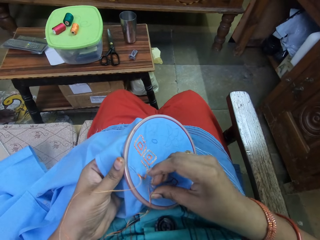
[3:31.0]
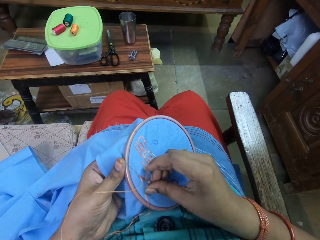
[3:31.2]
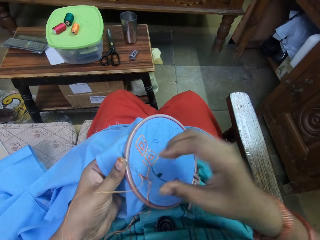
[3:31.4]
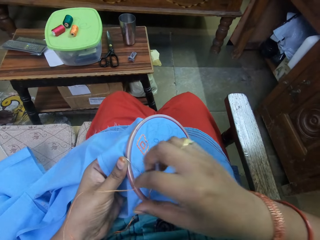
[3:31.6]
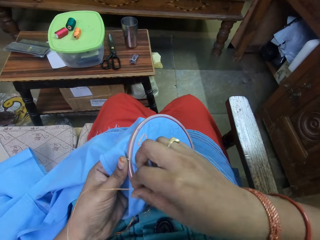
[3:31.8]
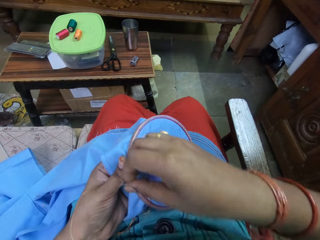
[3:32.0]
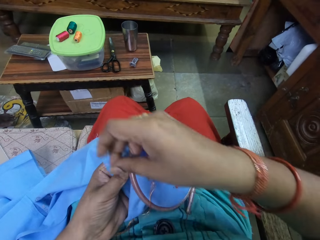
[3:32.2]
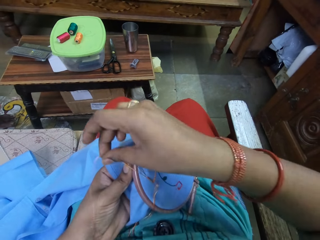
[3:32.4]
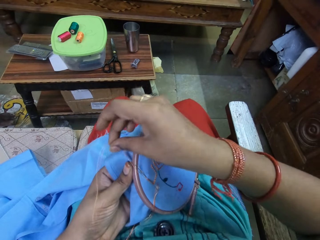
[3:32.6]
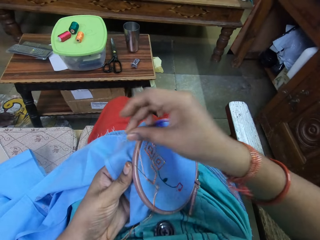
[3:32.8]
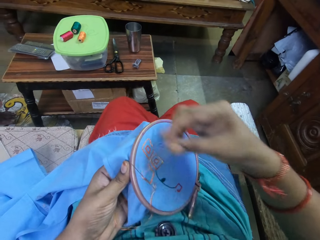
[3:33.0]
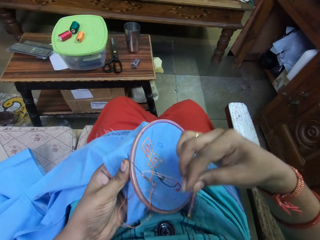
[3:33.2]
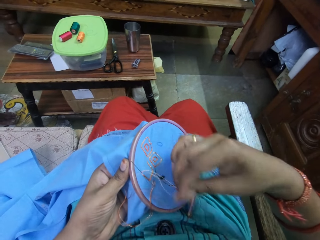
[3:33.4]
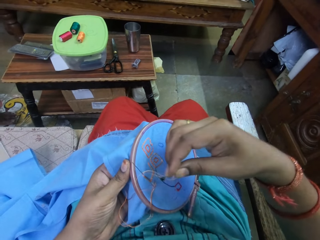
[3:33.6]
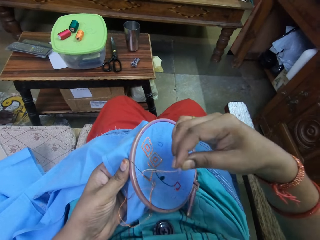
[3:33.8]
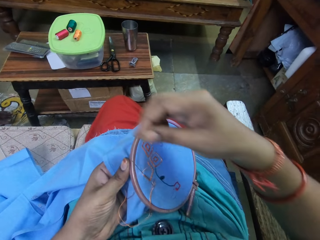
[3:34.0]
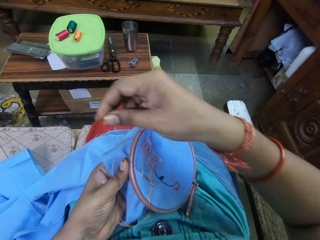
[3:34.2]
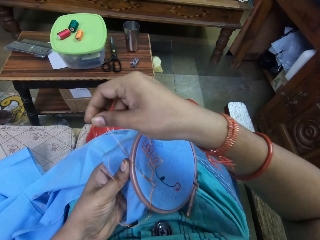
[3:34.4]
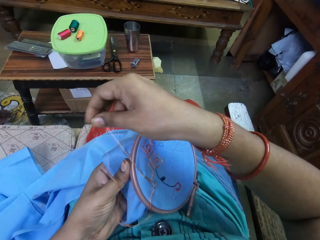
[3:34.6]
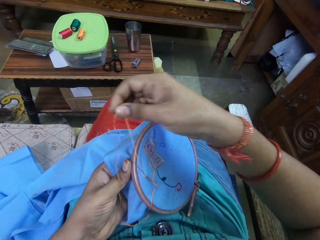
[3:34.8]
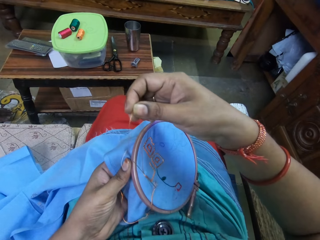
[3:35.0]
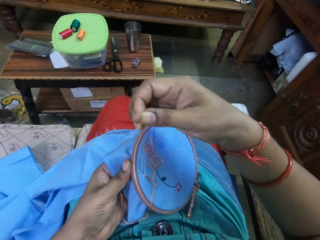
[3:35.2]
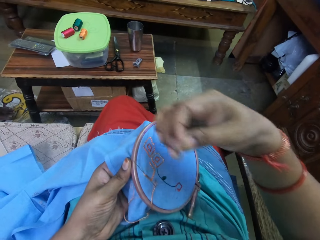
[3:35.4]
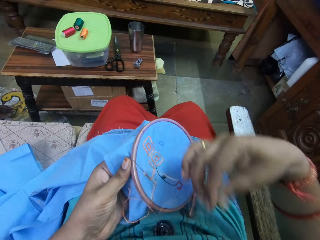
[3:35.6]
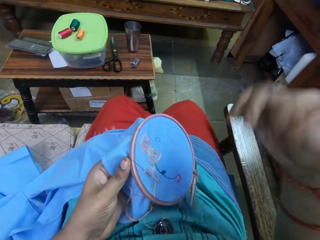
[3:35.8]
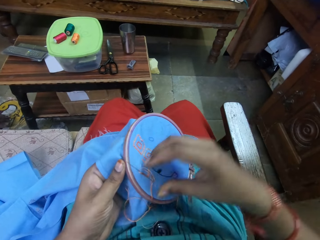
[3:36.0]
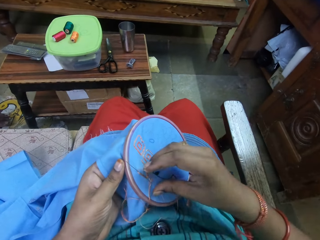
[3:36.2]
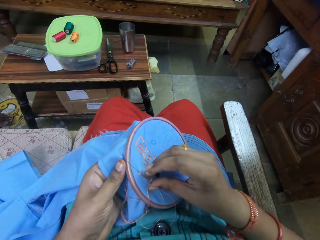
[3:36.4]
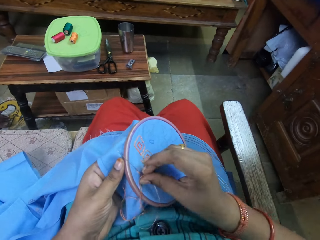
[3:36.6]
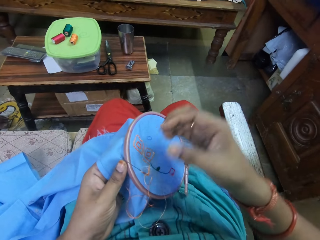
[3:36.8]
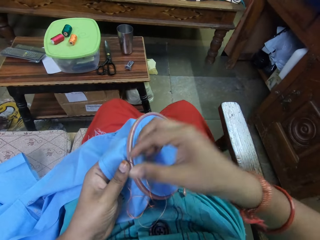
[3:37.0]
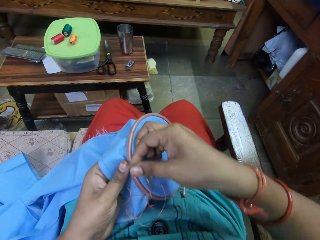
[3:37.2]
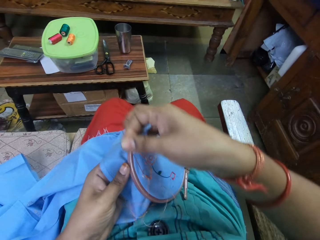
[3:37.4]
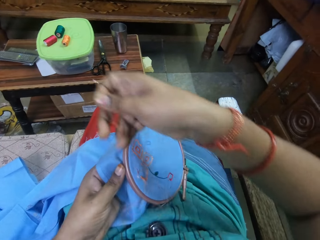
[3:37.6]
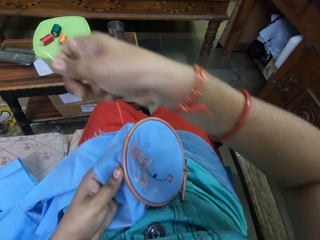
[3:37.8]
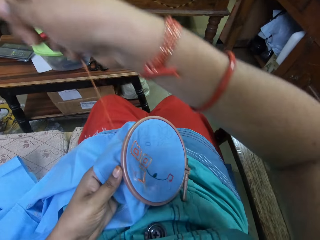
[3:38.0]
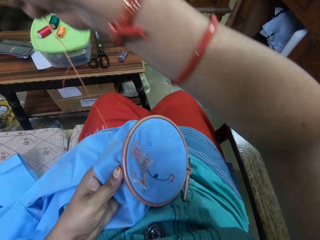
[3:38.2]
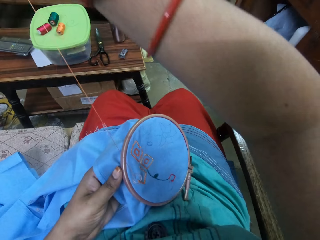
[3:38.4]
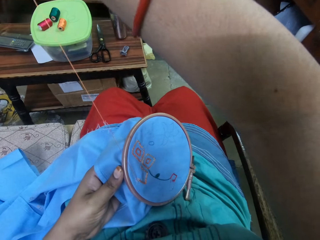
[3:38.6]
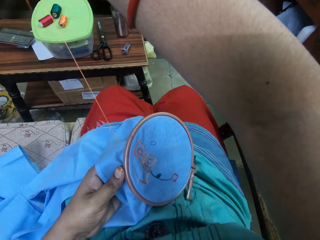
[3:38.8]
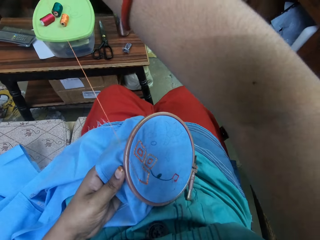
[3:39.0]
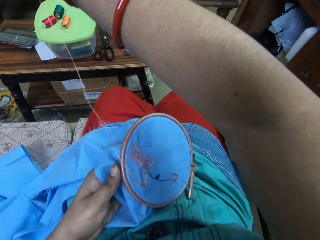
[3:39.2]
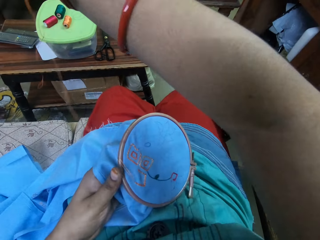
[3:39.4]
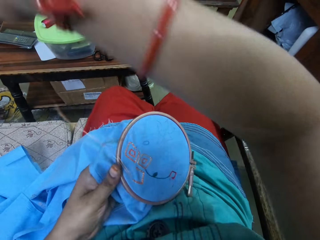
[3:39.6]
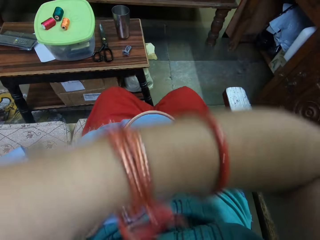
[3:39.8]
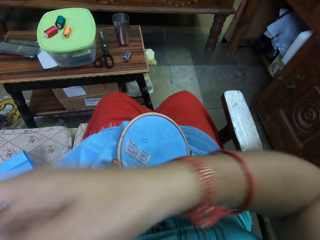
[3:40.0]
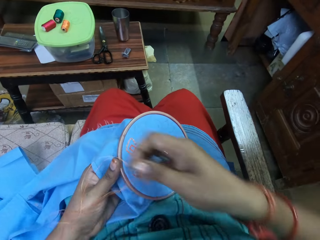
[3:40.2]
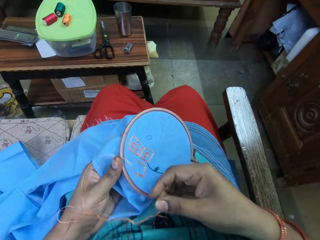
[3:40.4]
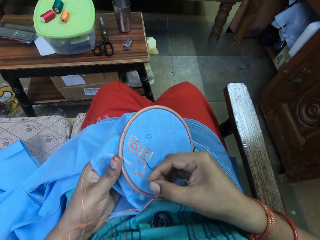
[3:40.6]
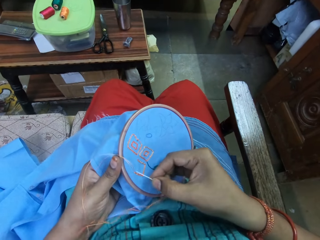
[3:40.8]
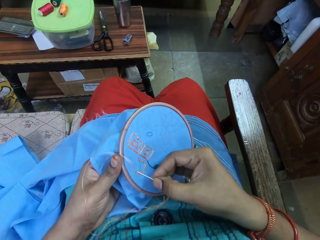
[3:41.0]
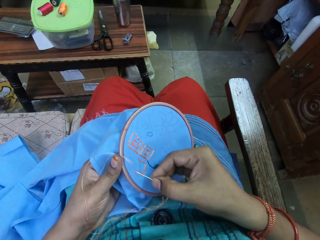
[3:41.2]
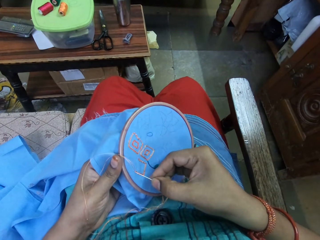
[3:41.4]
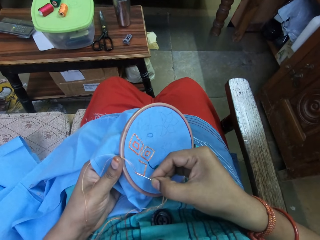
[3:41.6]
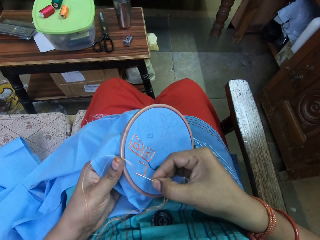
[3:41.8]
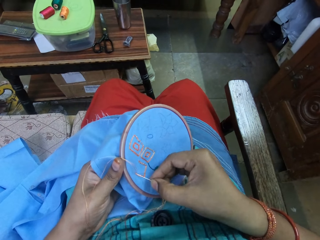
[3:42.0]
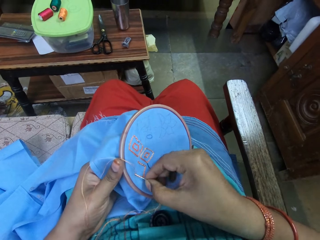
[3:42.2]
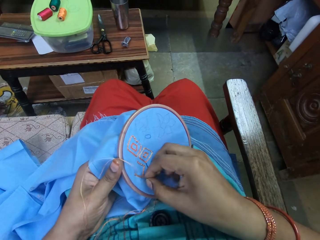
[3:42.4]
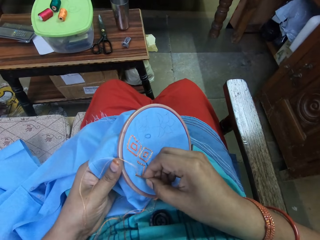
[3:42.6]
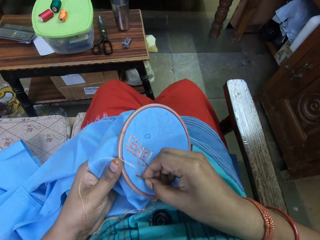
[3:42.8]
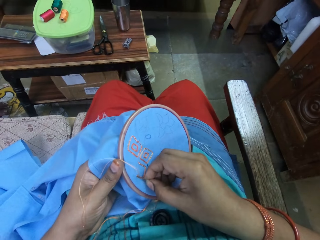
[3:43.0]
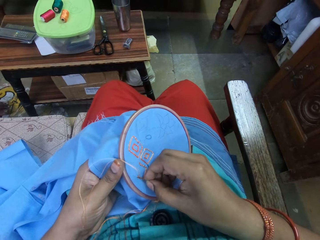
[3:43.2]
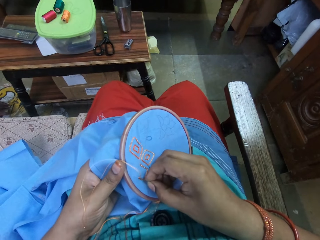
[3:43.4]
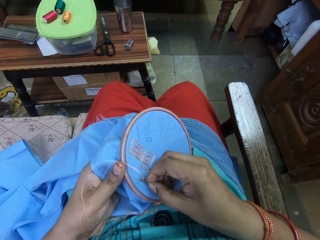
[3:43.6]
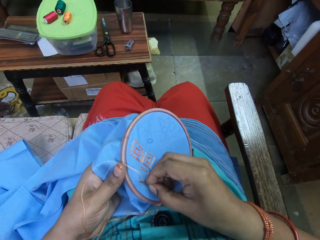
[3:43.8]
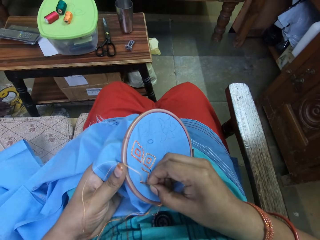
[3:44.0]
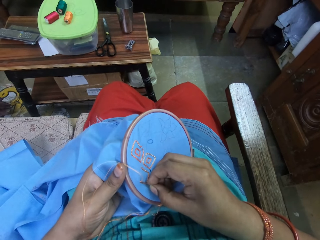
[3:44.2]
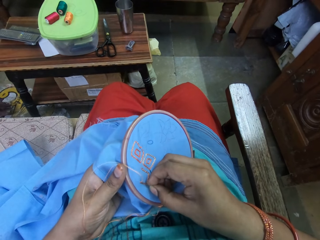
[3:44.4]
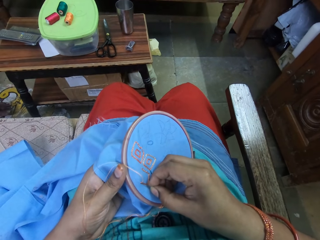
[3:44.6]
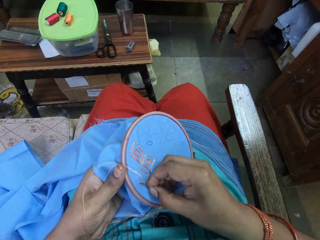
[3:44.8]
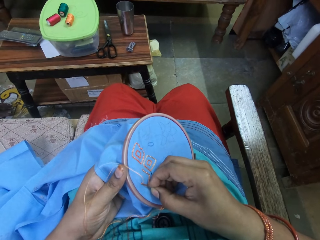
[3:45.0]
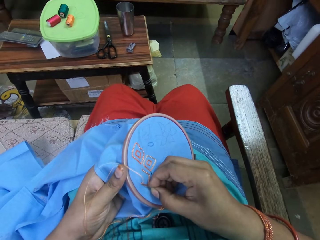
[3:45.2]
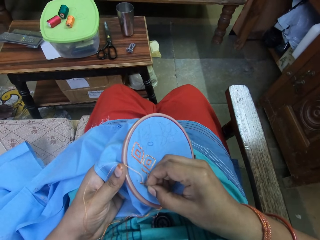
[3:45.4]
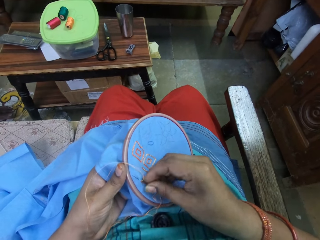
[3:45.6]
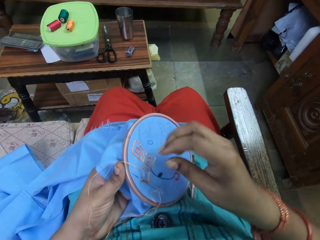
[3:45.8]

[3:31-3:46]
The camera wearer pulls the thread. They stitch a thread.

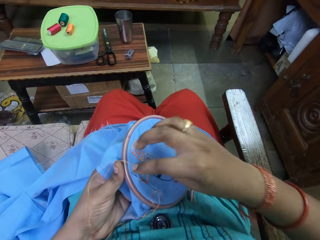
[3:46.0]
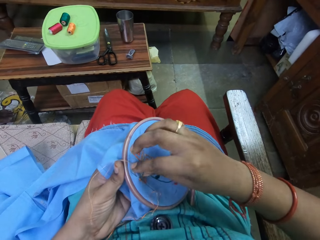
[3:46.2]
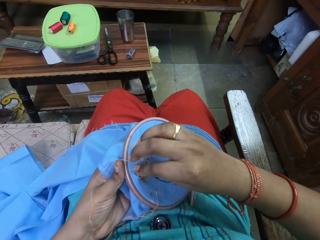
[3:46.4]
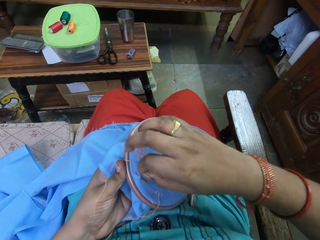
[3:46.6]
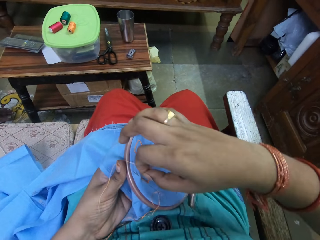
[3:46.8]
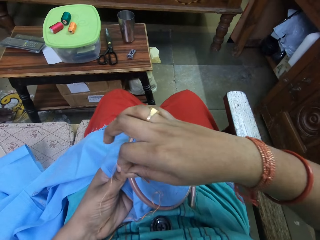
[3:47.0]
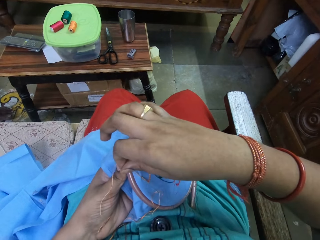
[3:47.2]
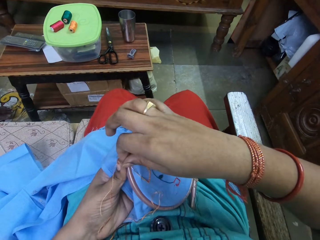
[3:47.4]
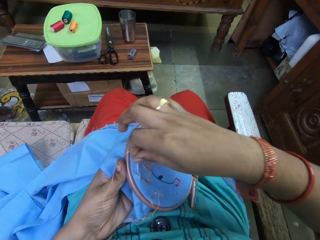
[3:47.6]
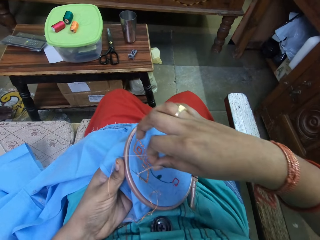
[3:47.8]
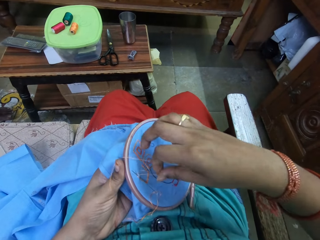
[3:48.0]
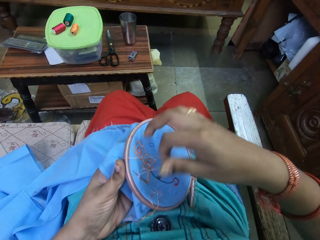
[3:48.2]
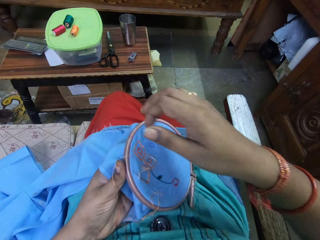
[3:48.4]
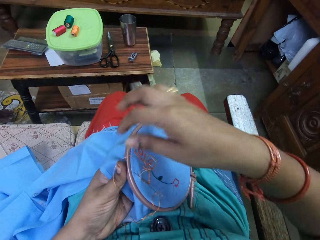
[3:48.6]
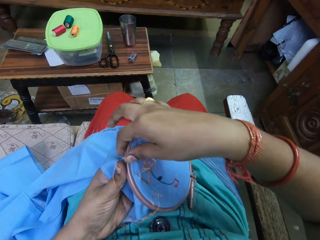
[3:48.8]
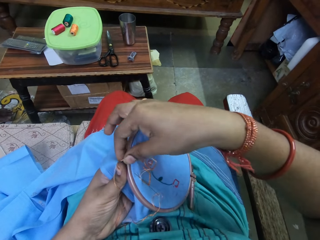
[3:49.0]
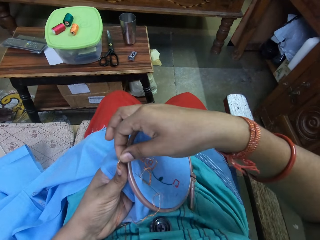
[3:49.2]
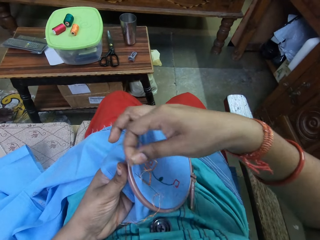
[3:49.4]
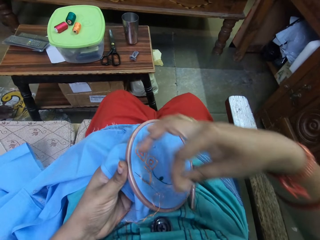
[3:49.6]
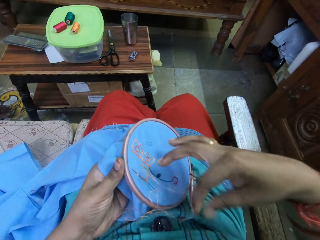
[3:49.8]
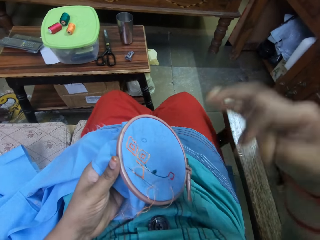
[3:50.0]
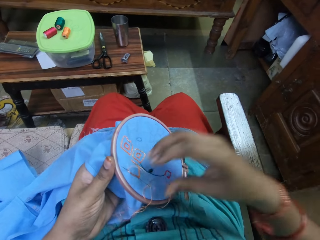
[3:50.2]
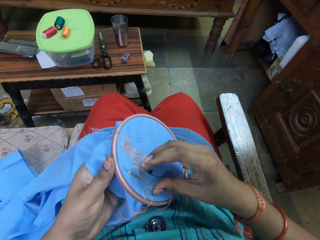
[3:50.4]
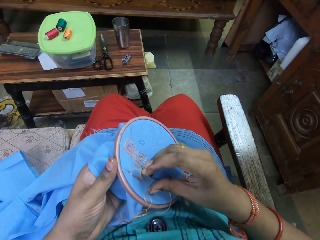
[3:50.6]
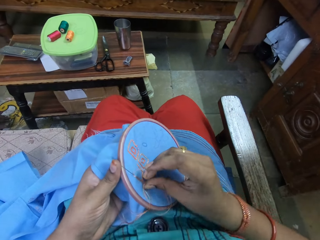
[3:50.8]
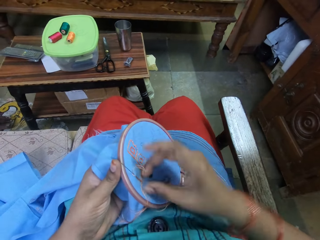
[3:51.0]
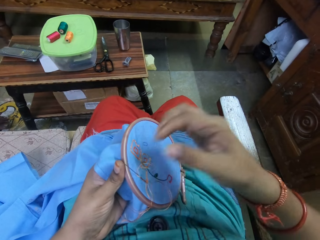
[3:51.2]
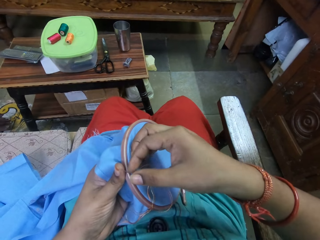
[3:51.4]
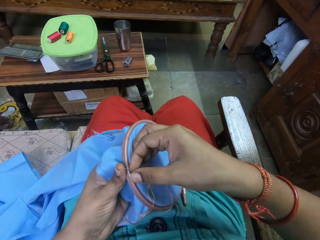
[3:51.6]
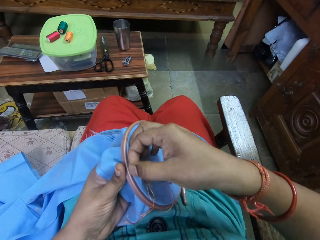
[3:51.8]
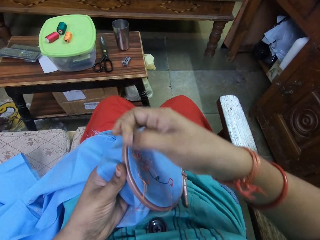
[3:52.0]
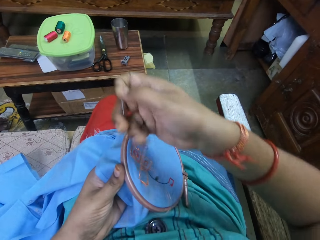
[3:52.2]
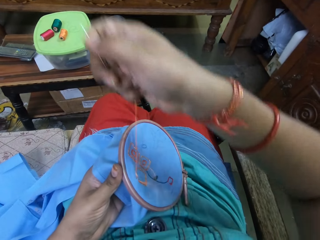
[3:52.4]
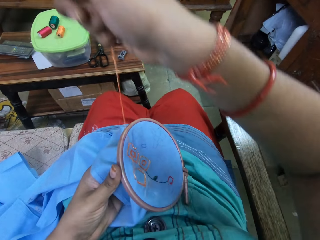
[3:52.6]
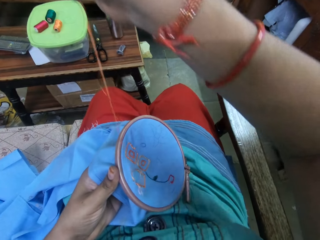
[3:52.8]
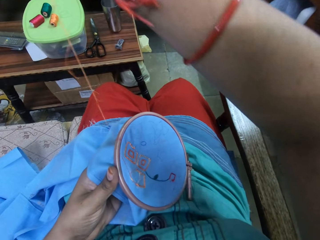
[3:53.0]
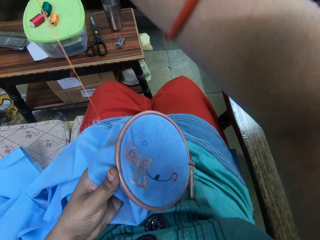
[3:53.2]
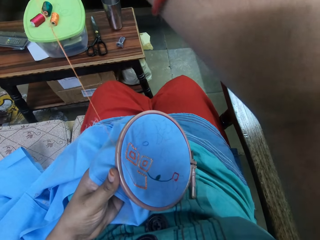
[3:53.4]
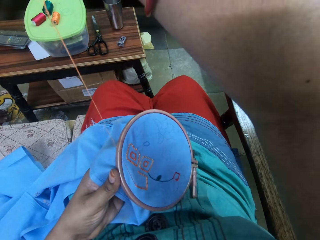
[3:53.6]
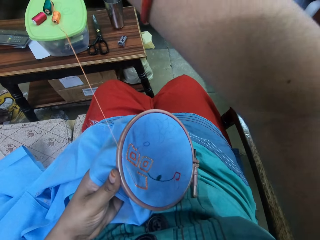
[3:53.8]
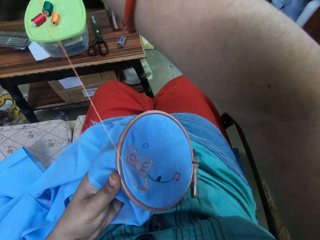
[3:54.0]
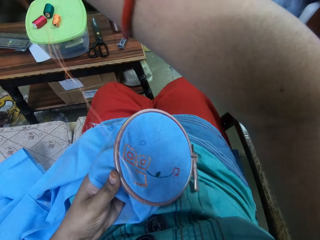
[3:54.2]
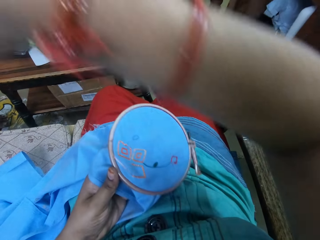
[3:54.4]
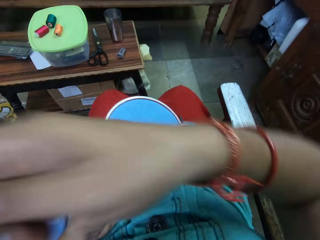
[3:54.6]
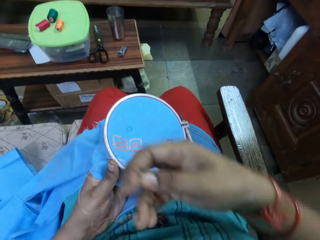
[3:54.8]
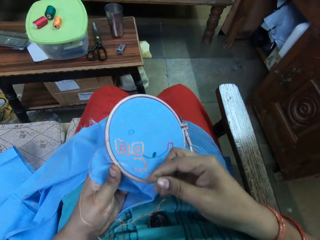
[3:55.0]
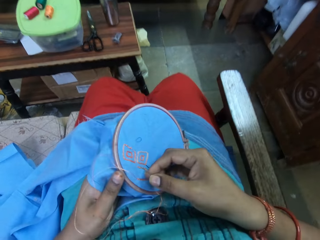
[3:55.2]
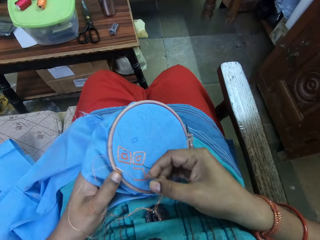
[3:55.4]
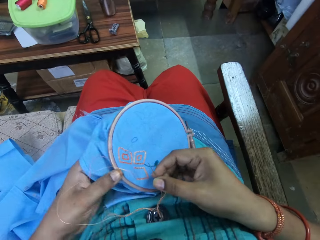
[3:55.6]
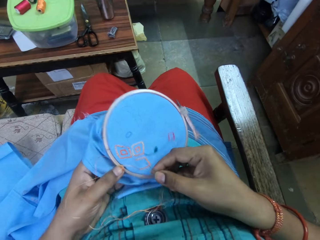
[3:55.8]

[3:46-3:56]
The camera wearer pulls the thread.
